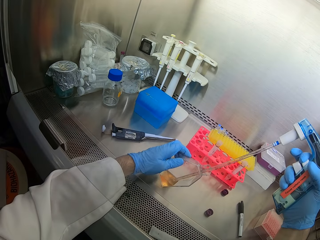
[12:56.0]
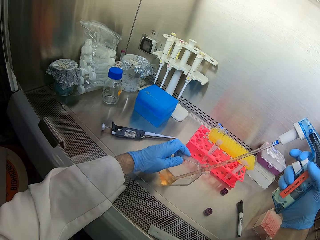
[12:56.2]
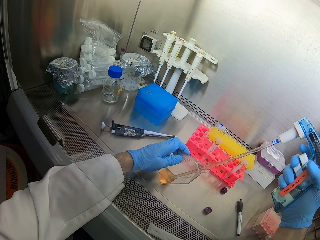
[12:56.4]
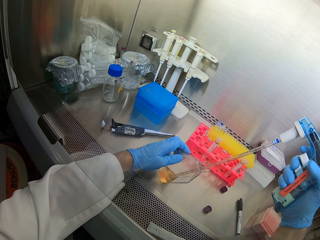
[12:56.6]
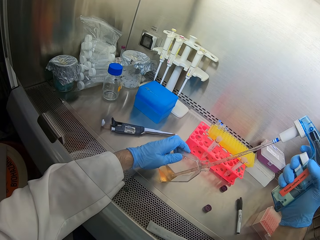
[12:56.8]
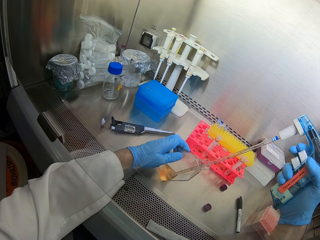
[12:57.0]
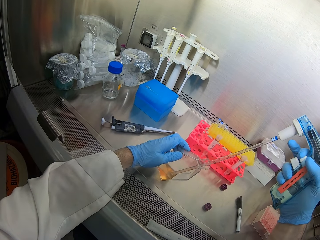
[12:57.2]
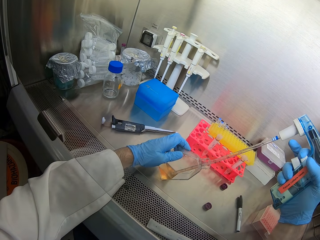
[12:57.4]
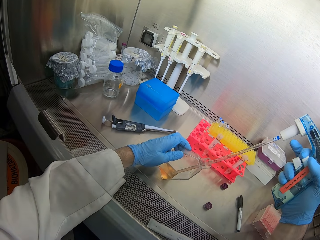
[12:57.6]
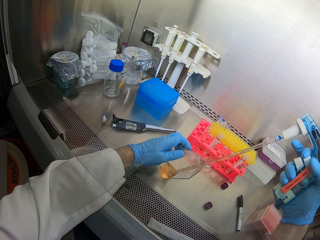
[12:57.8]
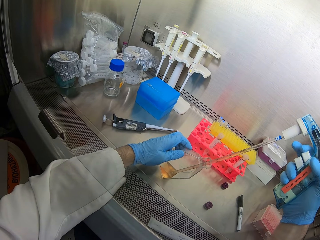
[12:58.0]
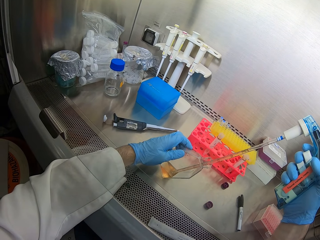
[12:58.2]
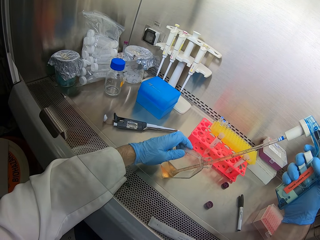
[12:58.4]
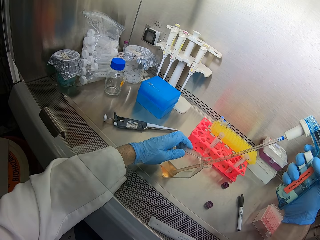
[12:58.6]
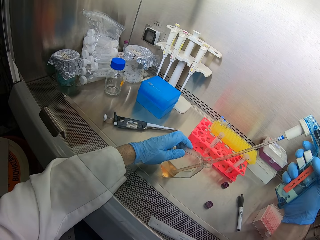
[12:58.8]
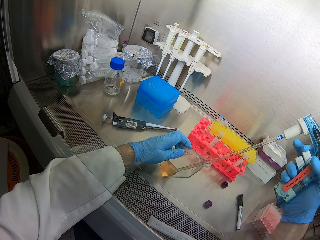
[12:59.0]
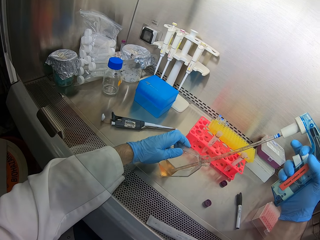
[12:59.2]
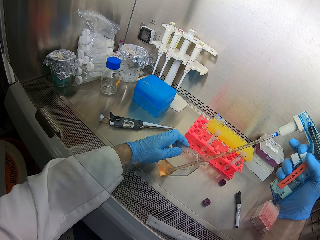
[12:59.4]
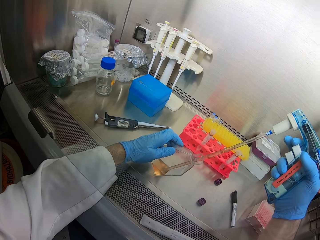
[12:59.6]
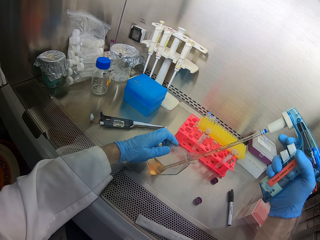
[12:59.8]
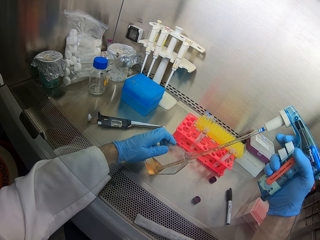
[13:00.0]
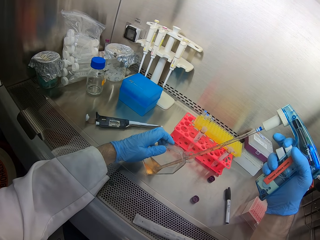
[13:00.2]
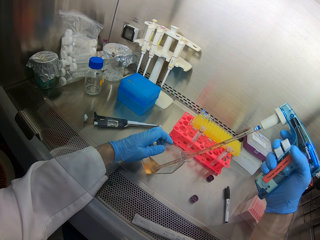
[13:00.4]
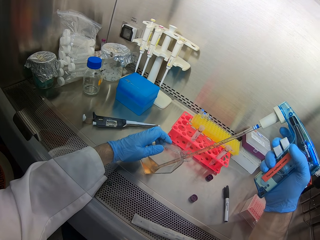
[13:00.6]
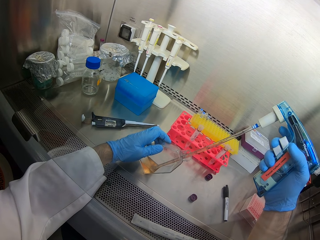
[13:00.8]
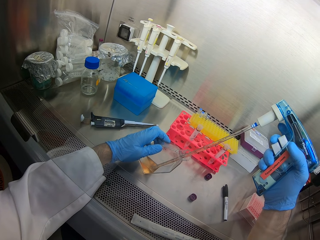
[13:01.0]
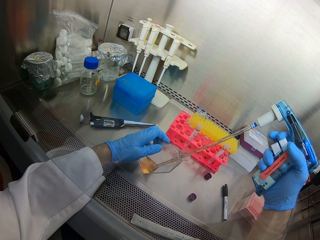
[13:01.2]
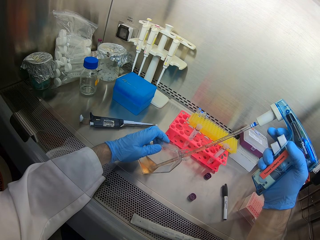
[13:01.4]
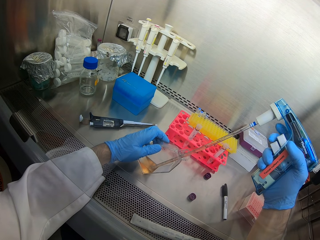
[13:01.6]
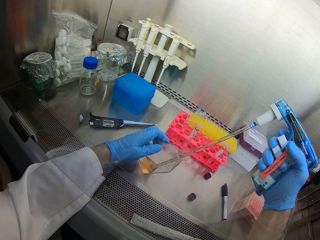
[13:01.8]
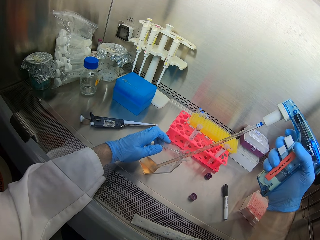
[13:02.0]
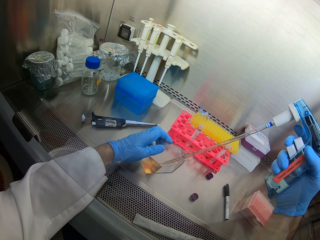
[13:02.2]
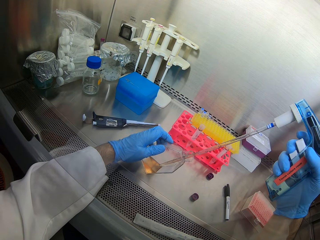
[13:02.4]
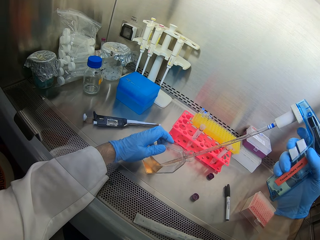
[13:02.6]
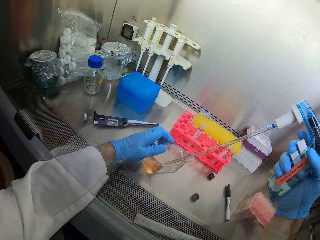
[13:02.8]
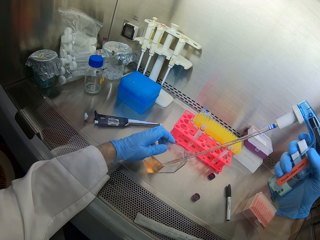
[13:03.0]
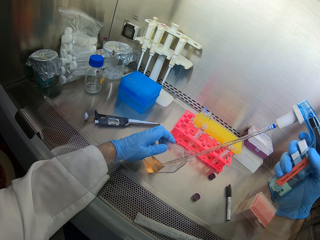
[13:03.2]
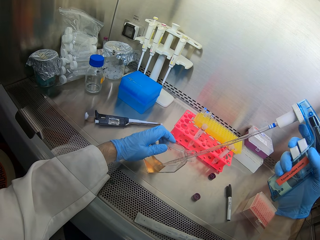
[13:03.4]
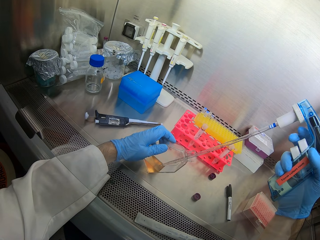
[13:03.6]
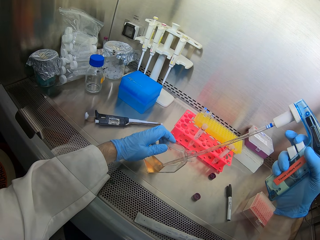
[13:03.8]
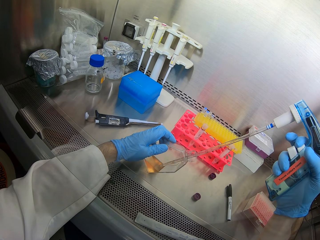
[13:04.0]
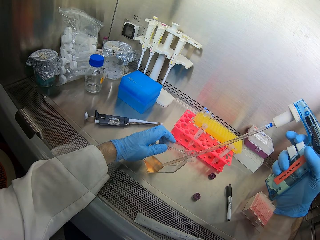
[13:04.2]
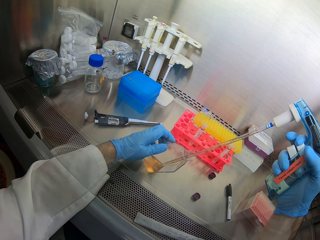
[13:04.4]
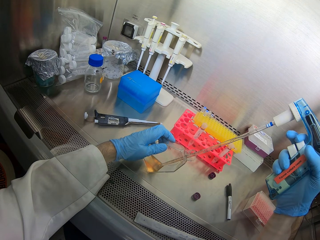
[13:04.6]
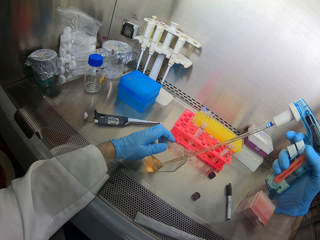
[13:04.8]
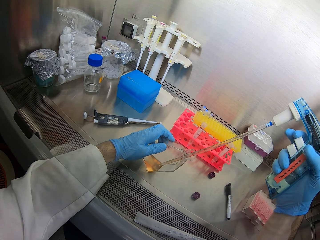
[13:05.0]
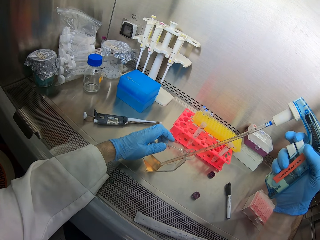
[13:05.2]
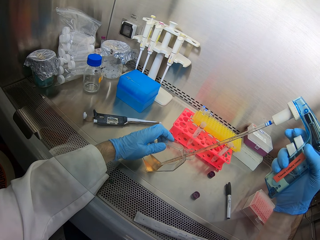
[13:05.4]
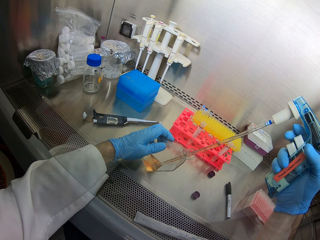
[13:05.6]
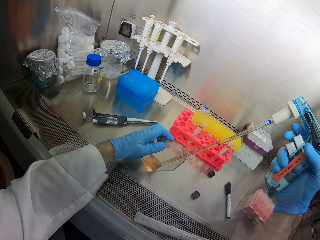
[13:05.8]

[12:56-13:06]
The camera wearer takes liquid from the bottle using the measuring tube. They press the spray gun with the right hand.

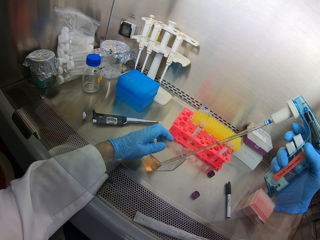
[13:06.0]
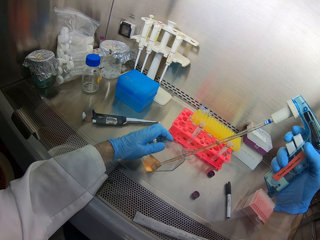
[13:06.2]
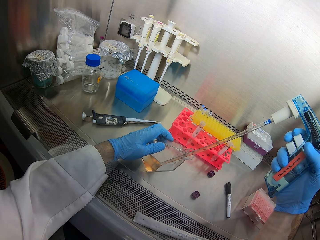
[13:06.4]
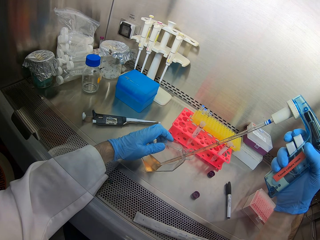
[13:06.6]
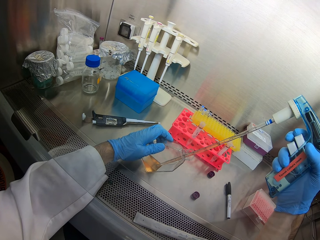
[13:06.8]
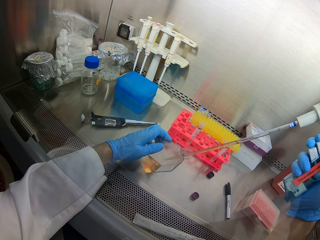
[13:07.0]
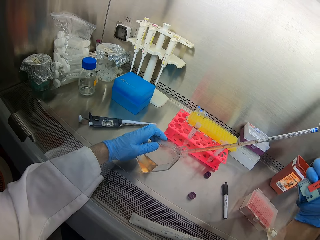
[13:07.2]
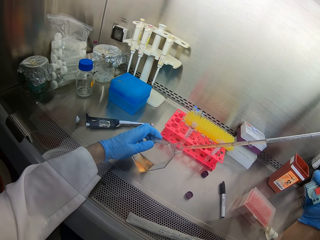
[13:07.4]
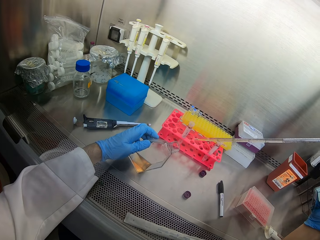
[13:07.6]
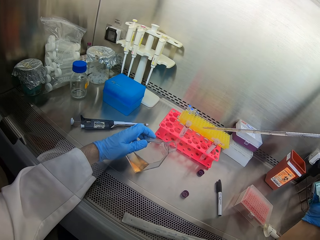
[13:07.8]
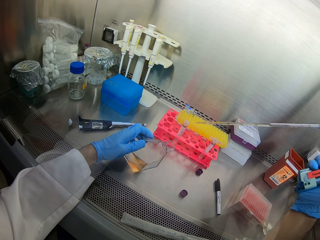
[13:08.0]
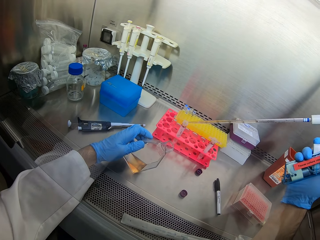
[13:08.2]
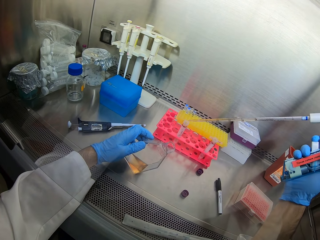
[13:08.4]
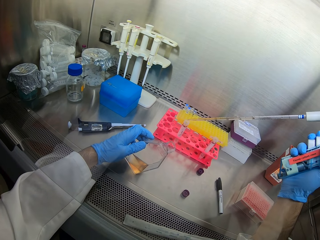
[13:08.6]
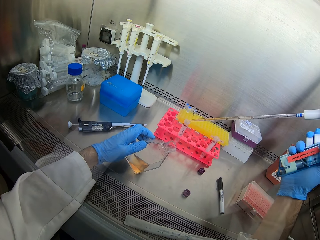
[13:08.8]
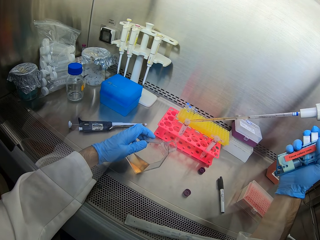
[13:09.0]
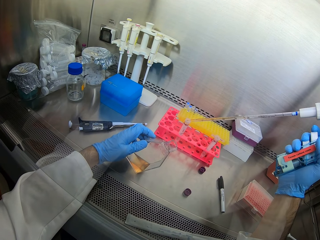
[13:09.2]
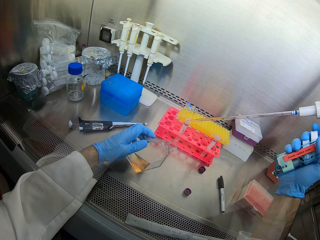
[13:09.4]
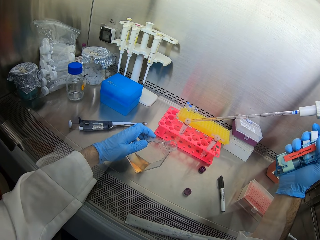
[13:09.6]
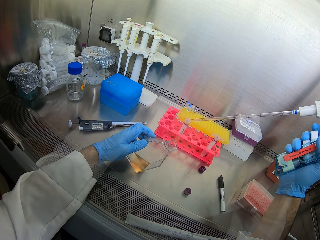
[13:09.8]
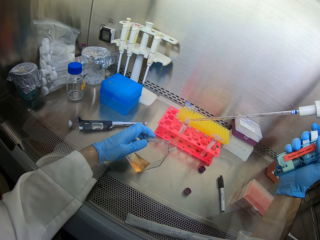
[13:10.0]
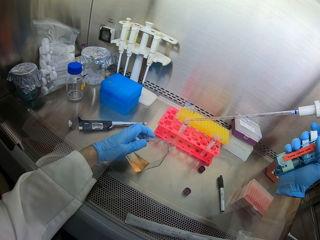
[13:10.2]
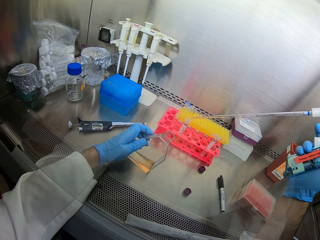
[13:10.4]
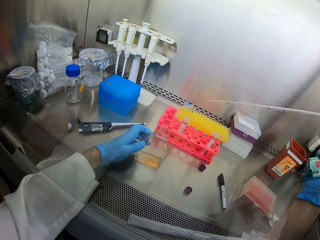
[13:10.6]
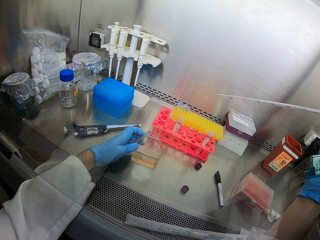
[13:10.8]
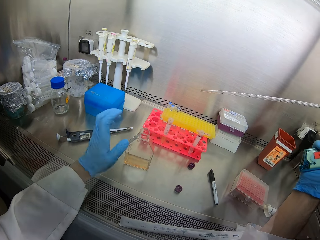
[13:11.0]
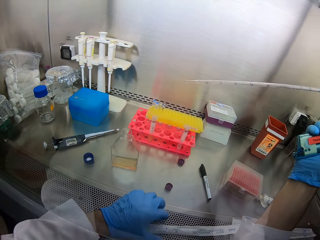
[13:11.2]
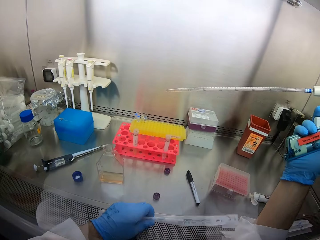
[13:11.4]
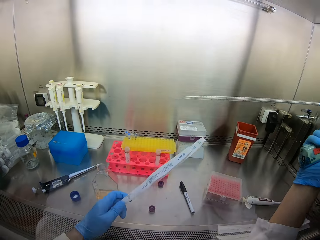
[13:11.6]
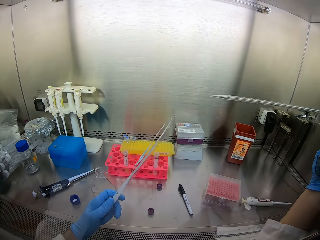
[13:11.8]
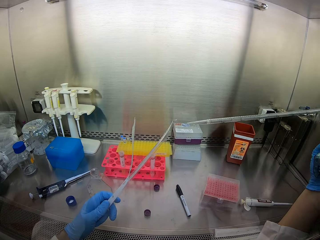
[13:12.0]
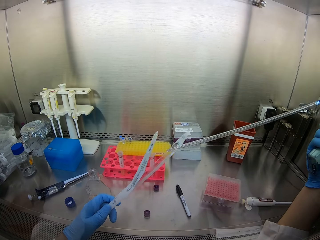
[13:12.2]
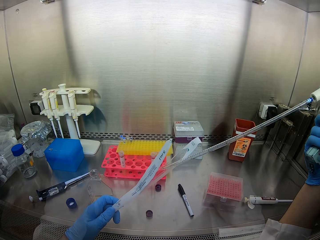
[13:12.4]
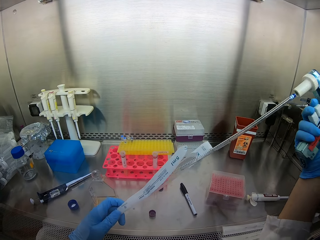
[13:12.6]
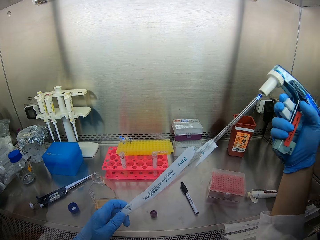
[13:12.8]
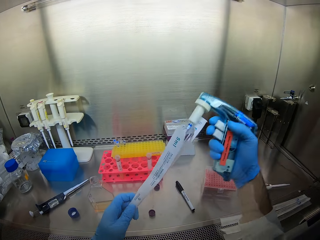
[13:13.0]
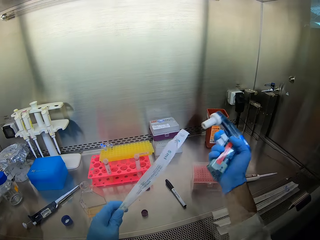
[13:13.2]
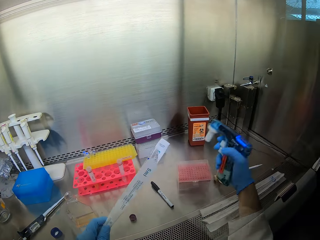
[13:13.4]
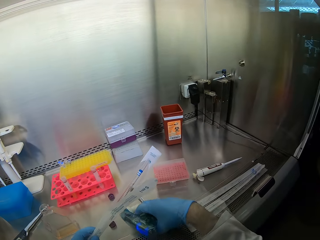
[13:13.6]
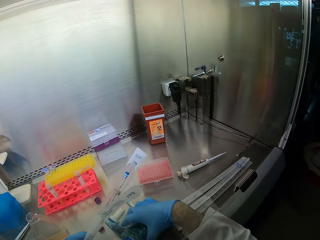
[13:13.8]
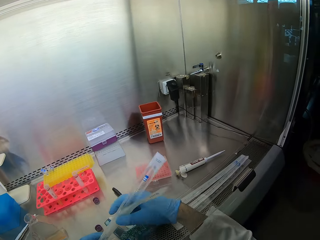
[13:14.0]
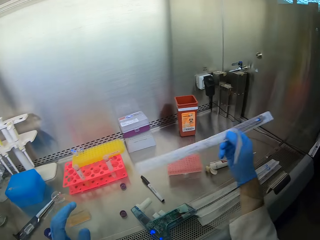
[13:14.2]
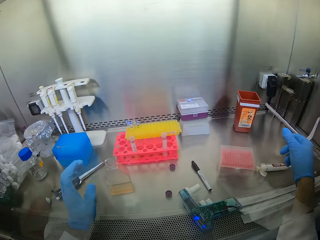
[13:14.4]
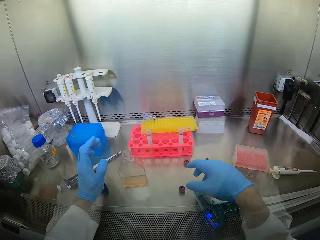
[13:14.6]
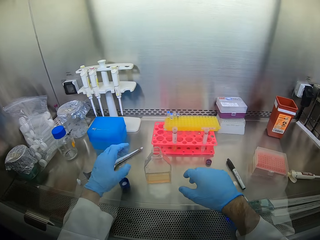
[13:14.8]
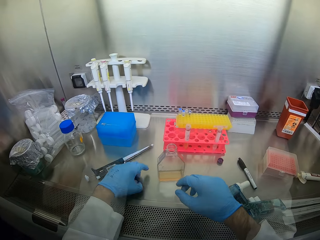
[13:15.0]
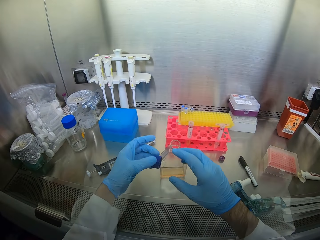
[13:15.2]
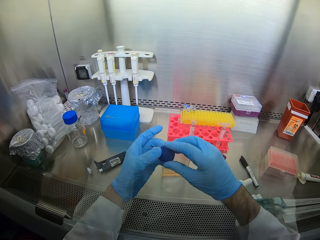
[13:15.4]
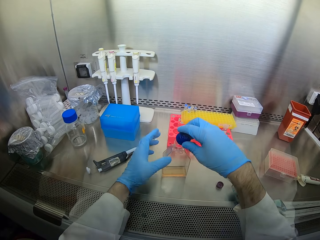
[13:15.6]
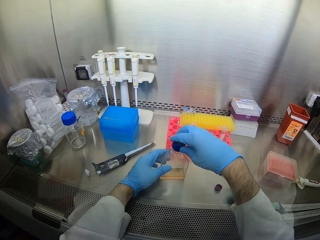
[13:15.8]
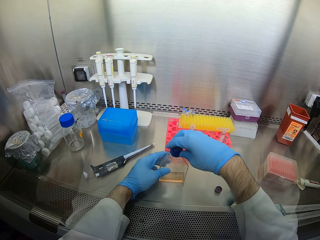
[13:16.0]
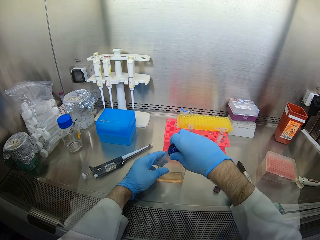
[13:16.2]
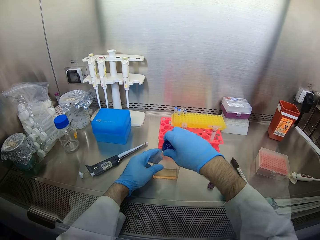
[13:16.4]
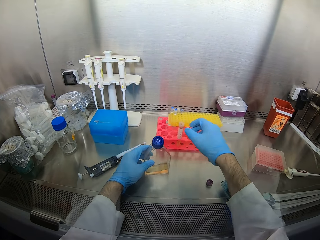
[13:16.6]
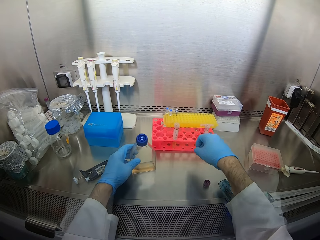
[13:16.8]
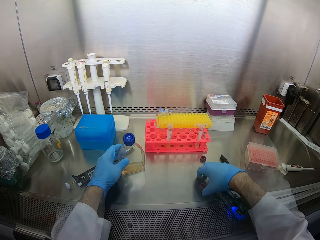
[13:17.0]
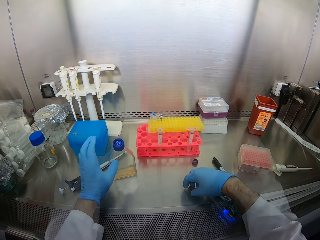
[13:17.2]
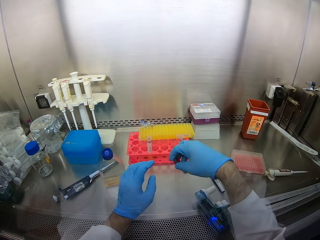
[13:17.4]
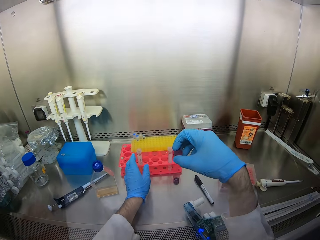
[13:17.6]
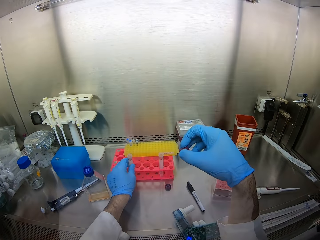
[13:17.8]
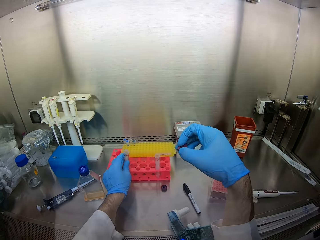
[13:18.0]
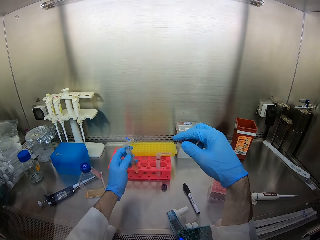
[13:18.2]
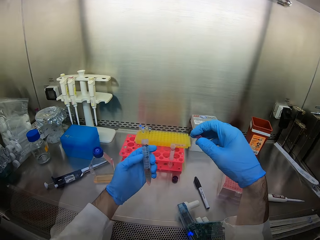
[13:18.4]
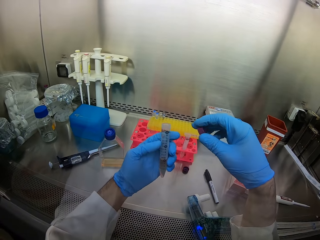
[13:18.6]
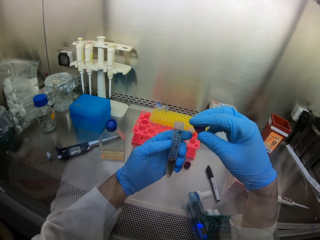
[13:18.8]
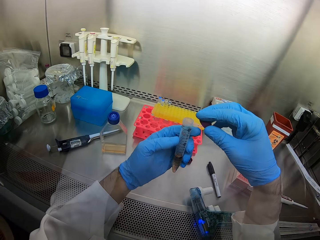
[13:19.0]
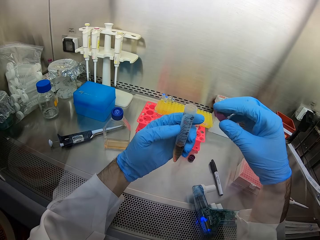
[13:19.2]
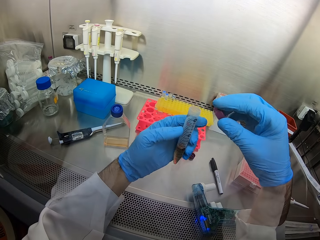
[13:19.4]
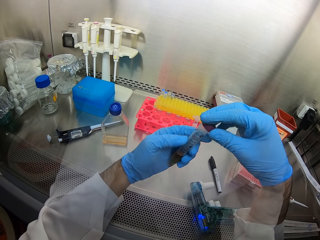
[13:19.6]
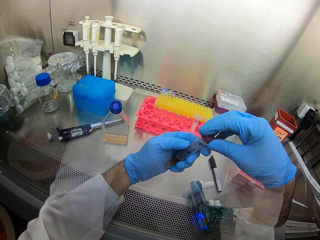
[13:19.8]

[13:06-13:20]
The camera wearer removes the straw from the bottle. They insert the straw in the small bottle. They pour liquid from the straw to the small bottle or test tube. They remove the hand from the bottle. They pick a paper straw. They put the test tube in a packet. They insert the straw in the paper. They pull the spray gun from the straw. They hold the straw with the left hand. They pick a lid from the table. They hold the lid with both hands. They cover the bottle. They pick the lid from the table. They close the test tube. They pick the bottle.
